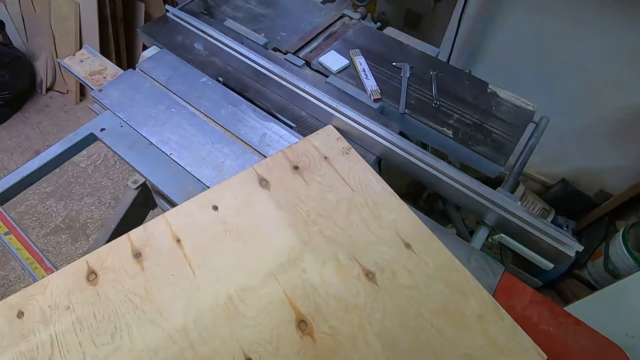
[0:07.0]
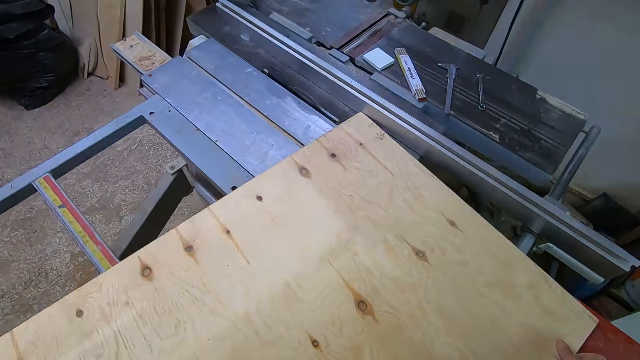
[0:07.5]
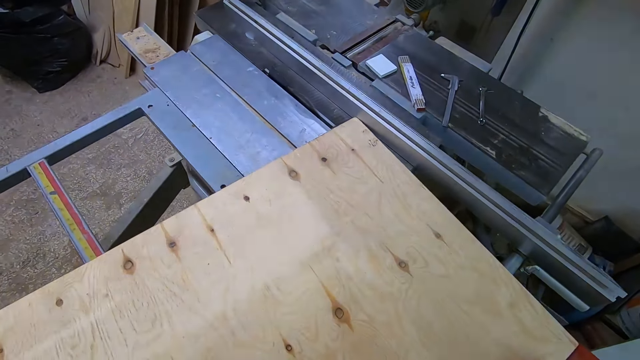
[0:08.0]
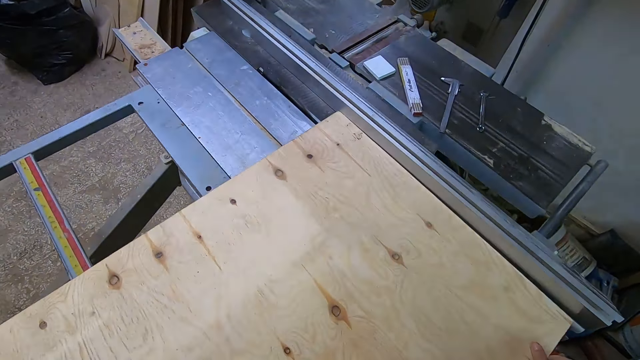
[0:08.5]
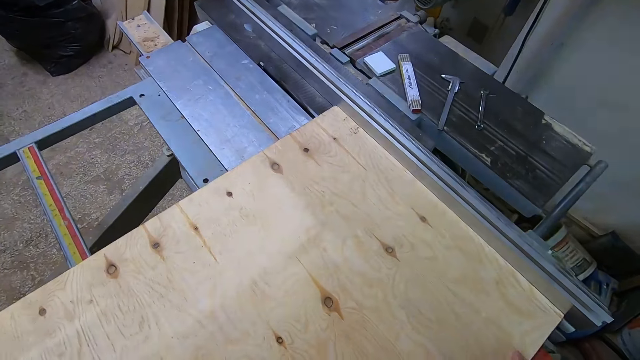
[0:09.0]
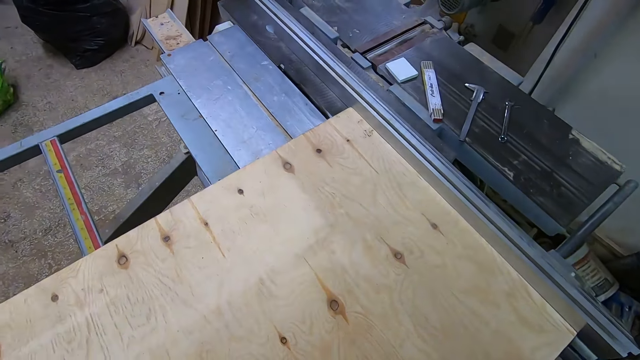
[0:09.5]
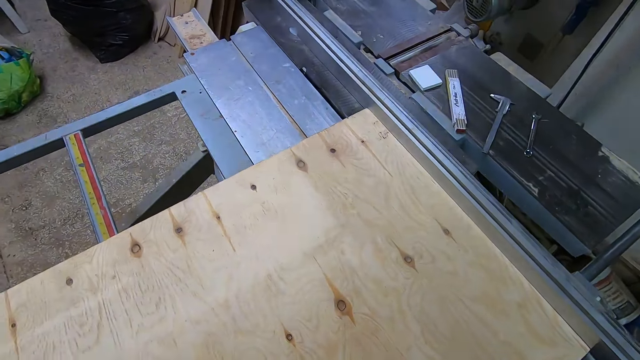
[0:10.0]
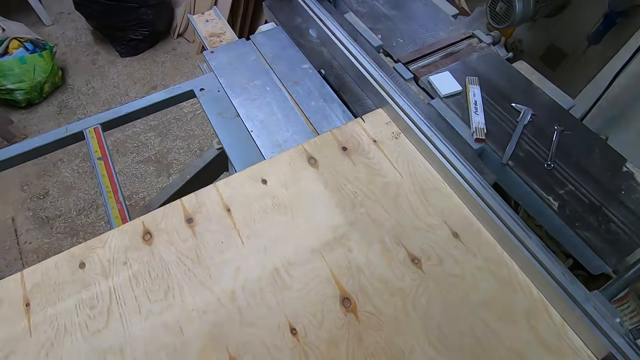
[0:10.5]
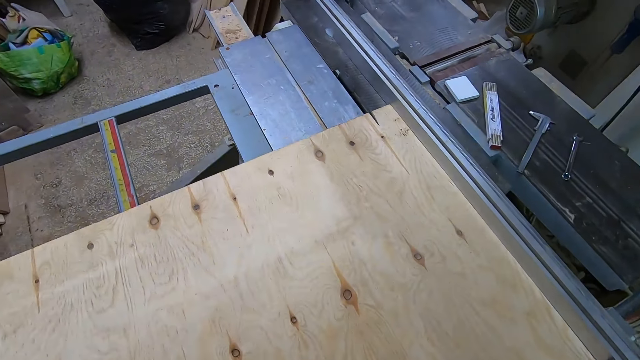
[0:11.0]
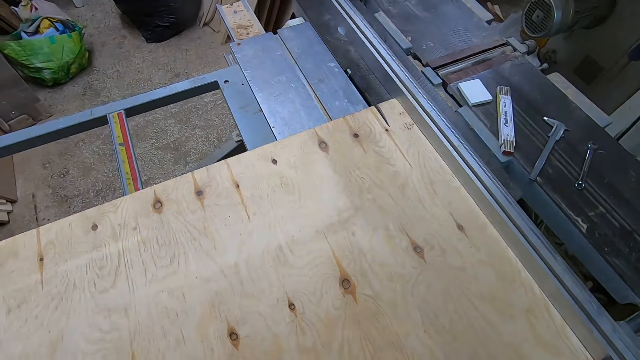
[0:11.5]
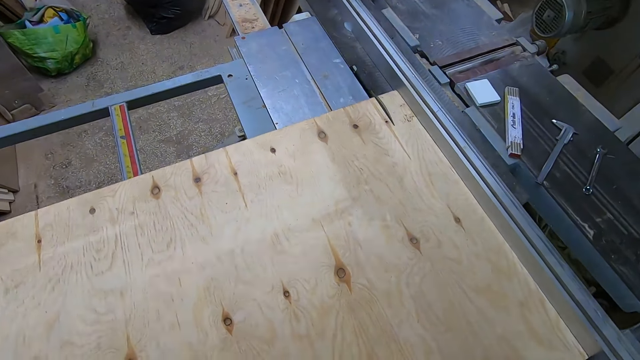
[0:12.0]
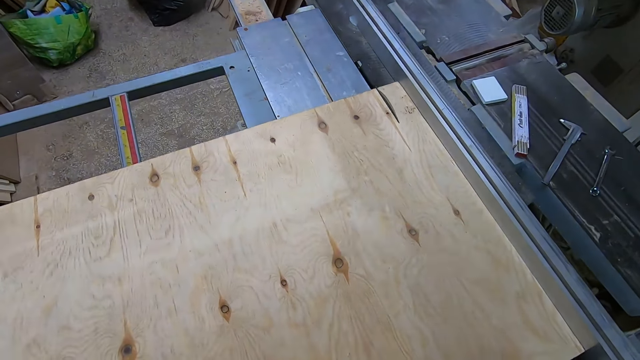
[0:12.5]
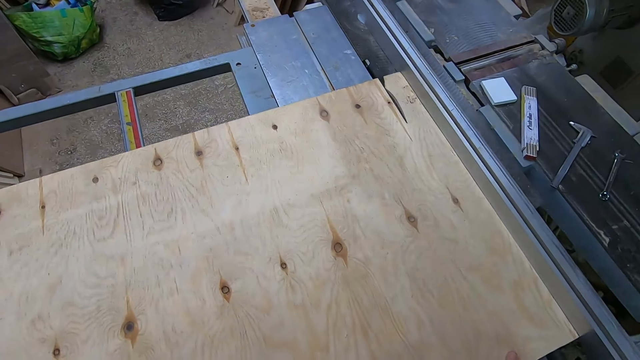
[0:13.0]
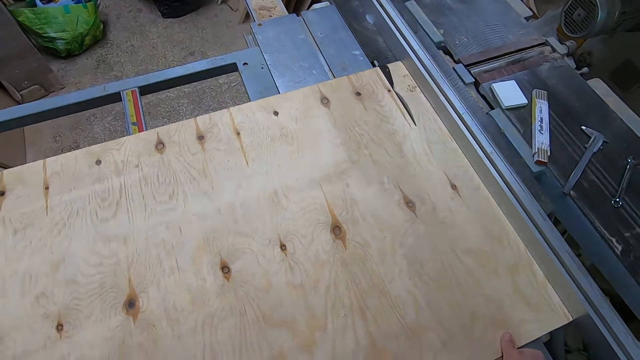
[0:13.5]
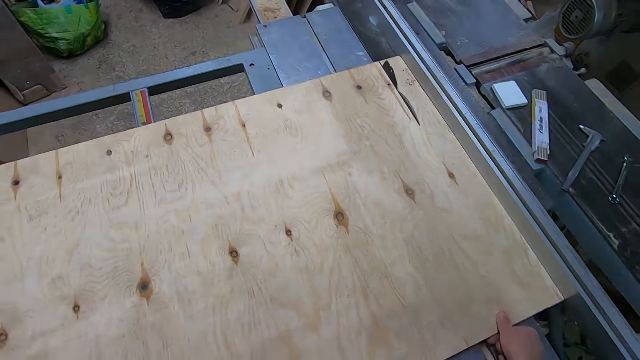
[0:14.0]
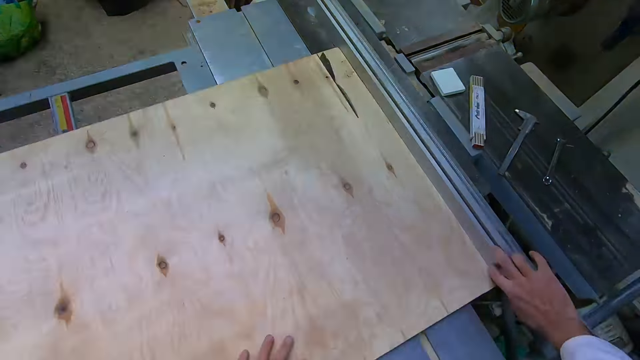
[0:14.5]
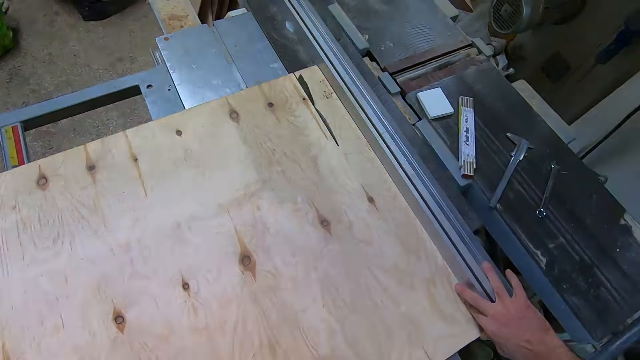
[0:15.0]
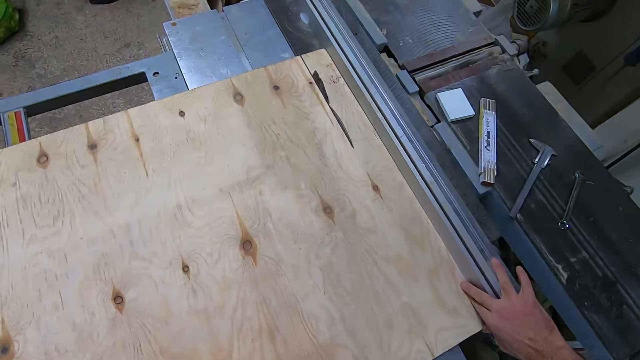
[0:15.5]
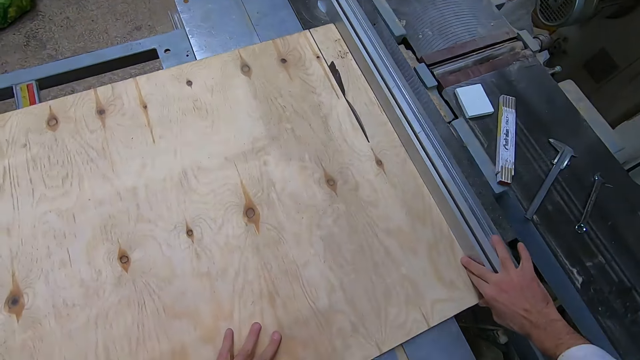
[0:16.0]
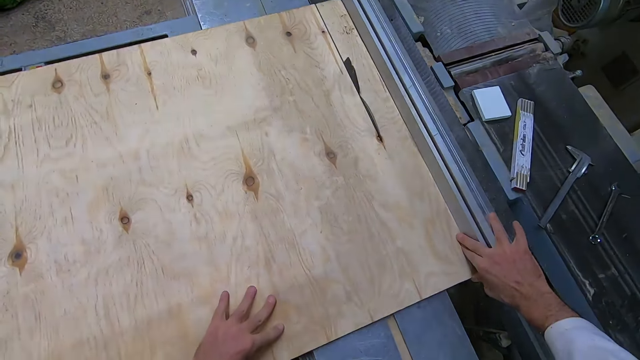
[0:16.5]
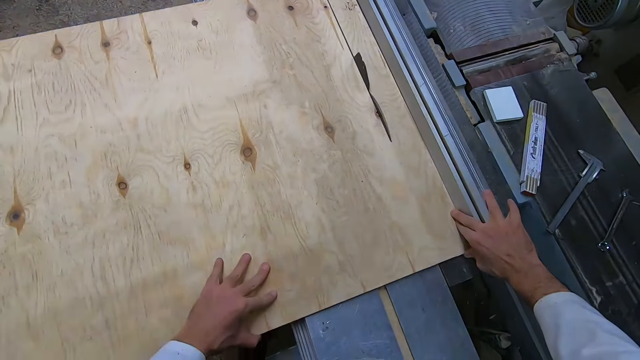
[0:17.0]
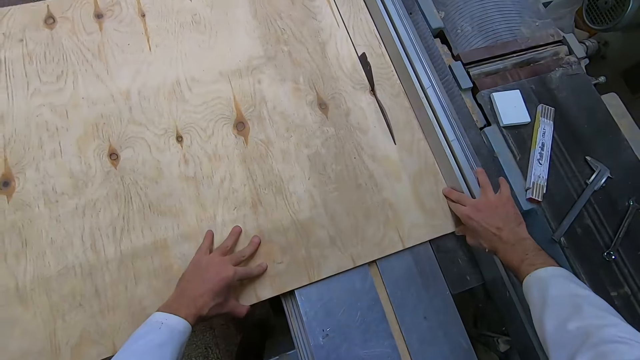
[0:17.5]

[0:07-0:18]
The camera wearer places the edge of the blockboard or flat wood on the blade. He moves the blockboard along the blade. He cuts the blockboard into a rectangular block with an industrial table saw. He places his right hand on the edge of the flat wood. He pushes the flat wood over the industrial table saw with both hands.

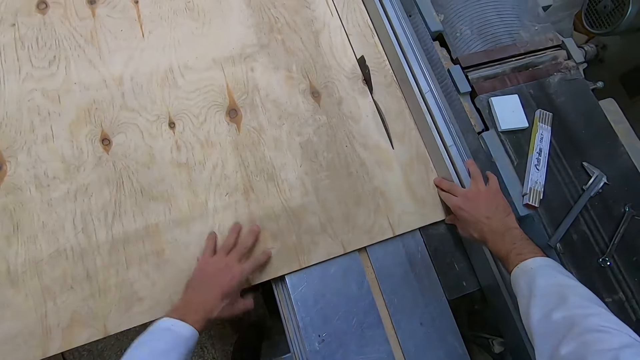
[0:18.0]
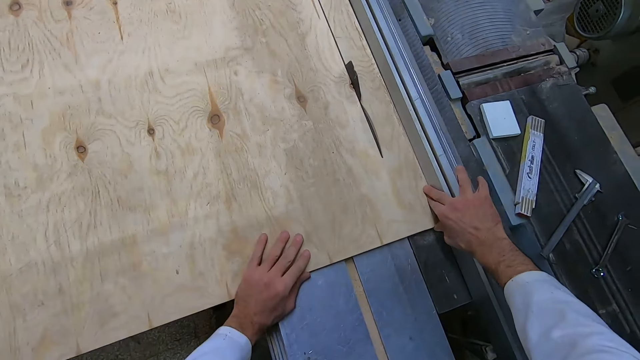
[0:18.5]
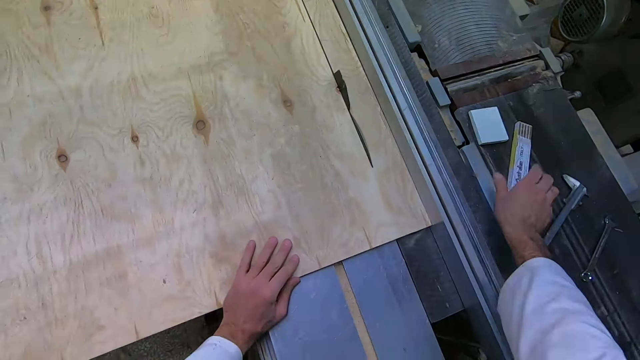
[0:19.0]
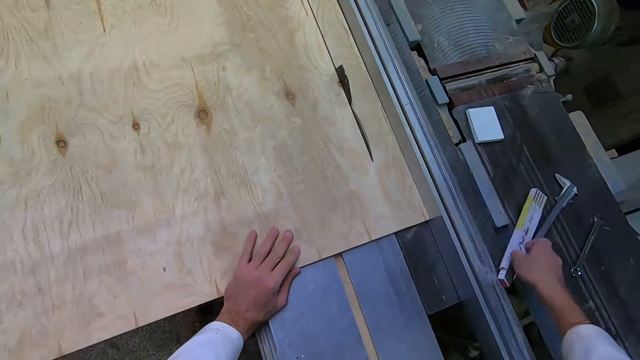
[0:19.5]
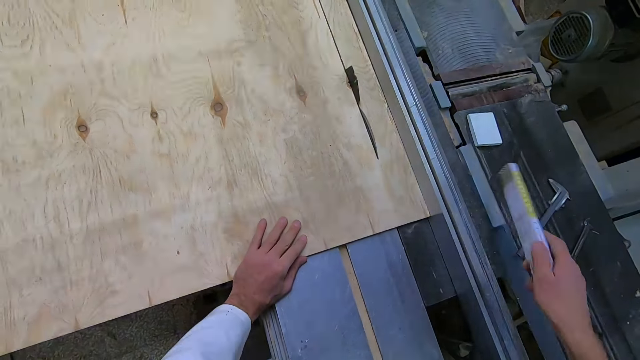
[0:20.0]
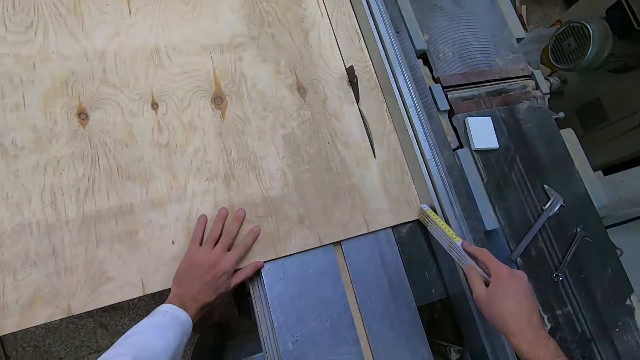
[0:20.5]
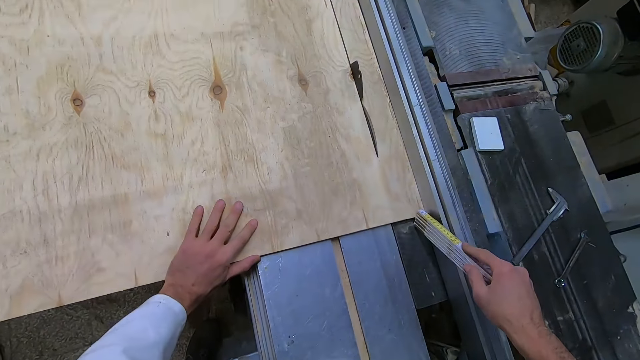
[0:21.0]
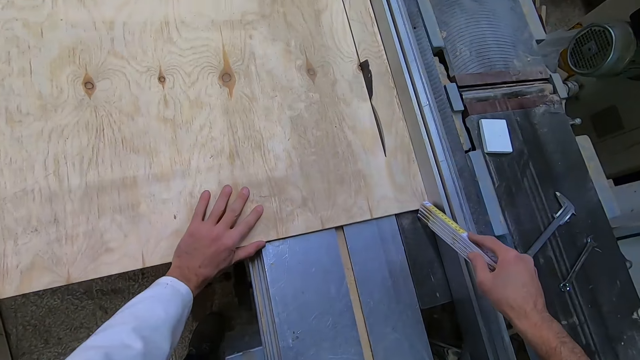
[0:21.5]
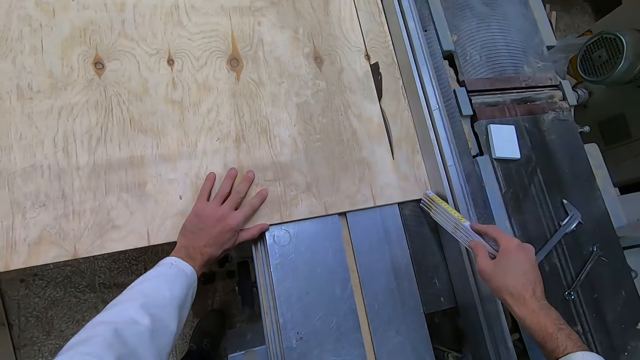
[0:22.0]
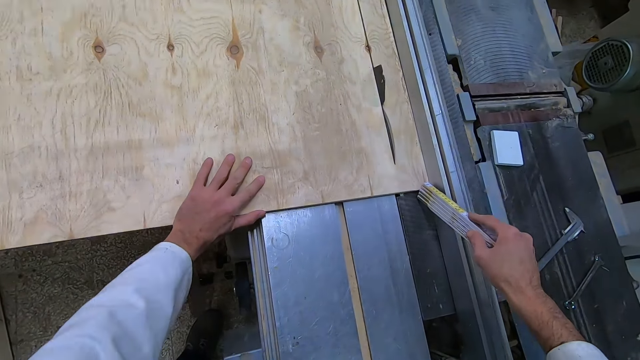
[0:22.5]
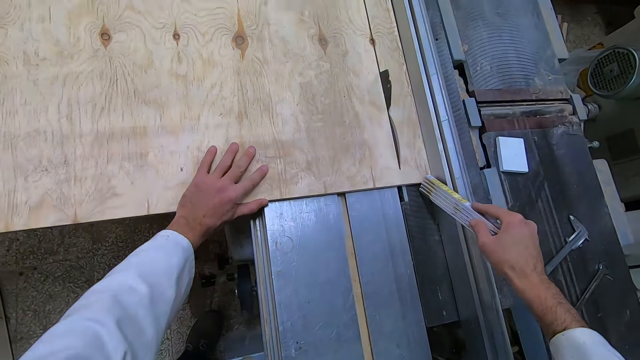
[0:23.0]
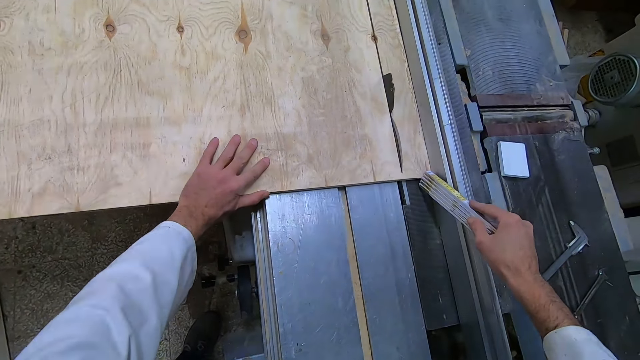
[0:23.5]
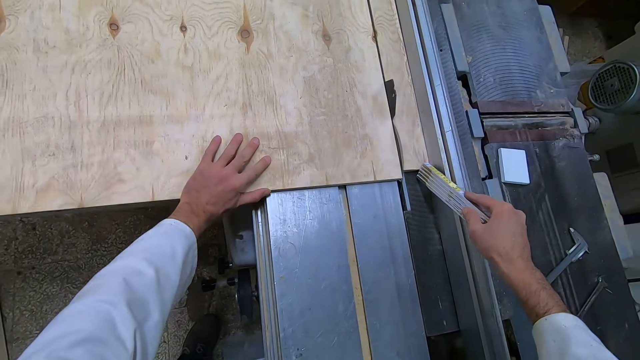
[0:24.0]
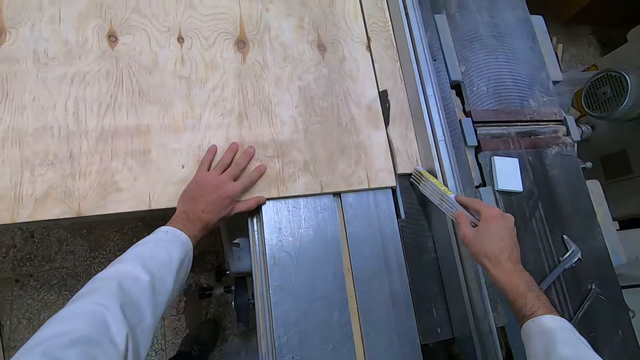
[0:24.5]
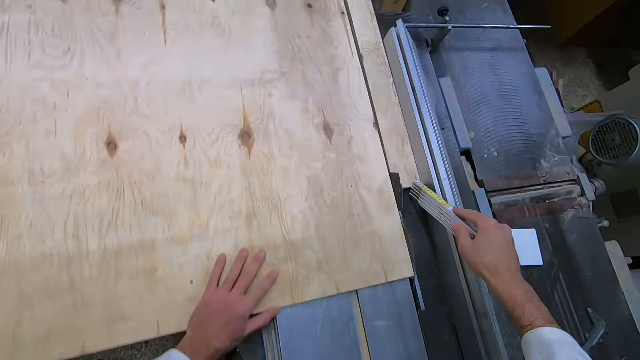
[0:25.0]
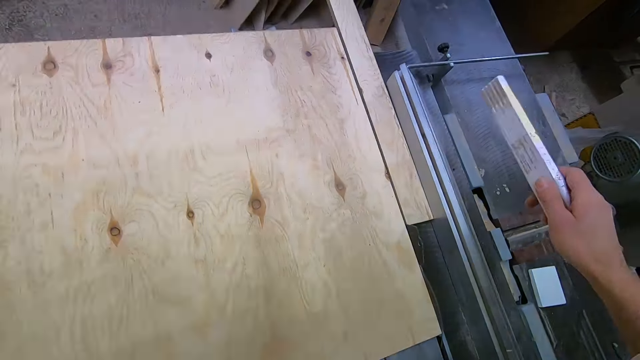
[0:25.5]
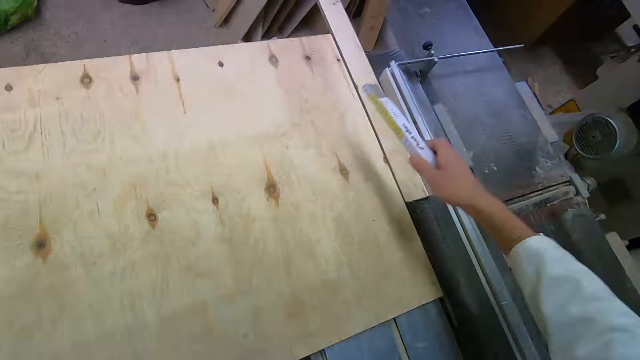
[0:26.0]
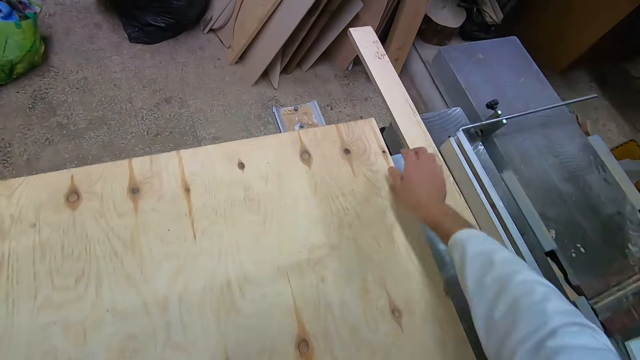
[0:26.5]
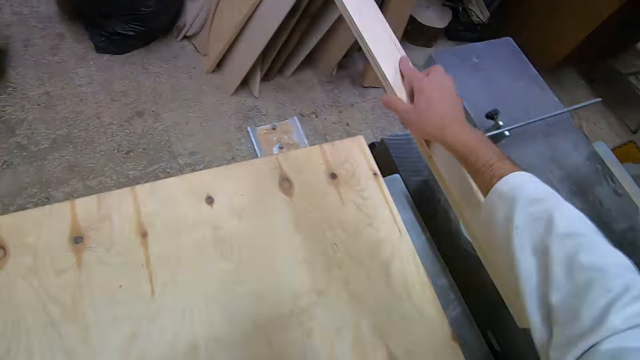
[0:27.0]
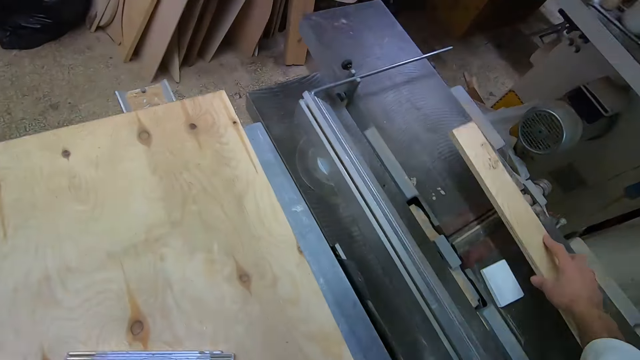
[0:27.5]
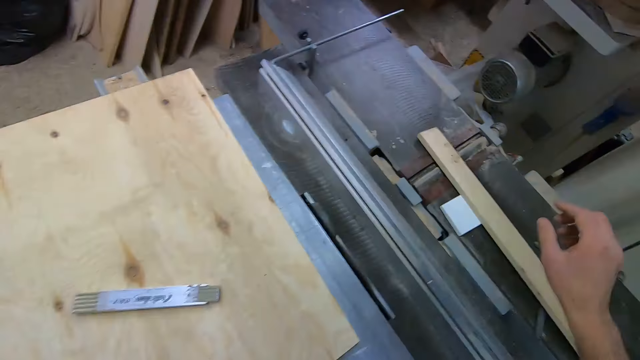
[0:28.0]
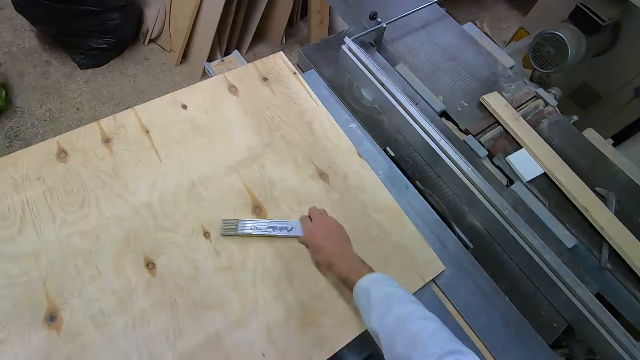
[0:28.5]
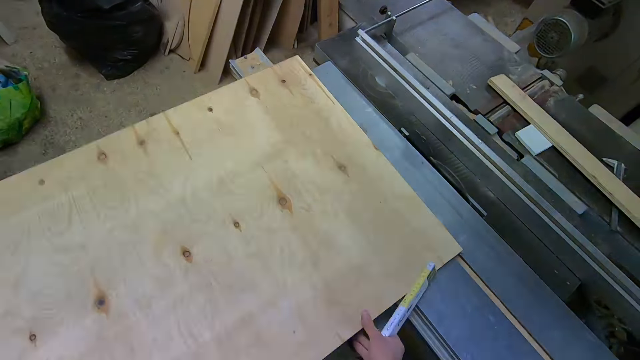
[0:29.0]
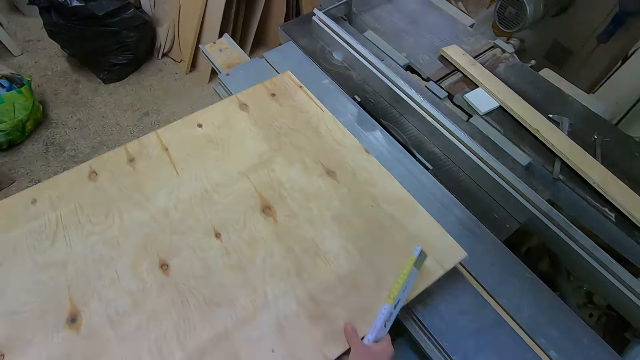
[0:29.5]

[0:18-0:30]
The camera wearer moves his left hand slightly to the right on the flat wood or blockboard. He picks up a plastic folding ruler with his right hand. He pushes the flat wood by the edge with the ruler. He cuts the blockboard into a rectangular block. He pushes part of the flat wood forward with the ruler. He places the ruler on the blockboard. He picks up the part of the flat wood with his right hand, drops the part of the flat wood on the other side of the industrial table saw, and picks up the ruler on the flat wood with his right hand. He pulls back the flat wood on the industrial table saw with both hands. He moves the blockboard to the blade of the cutter machine.
